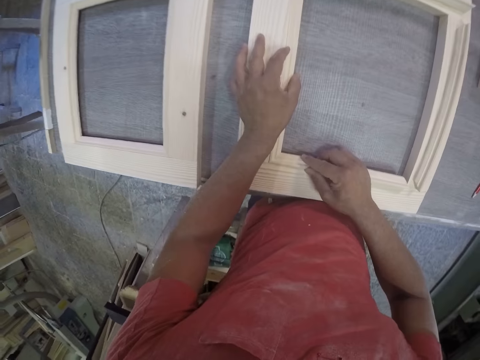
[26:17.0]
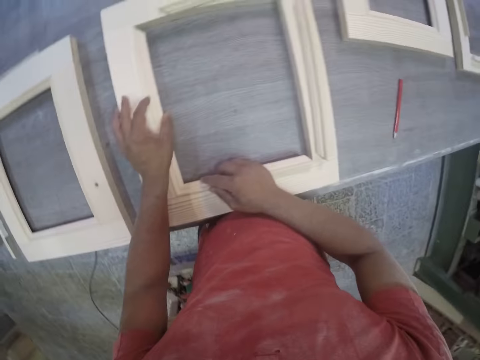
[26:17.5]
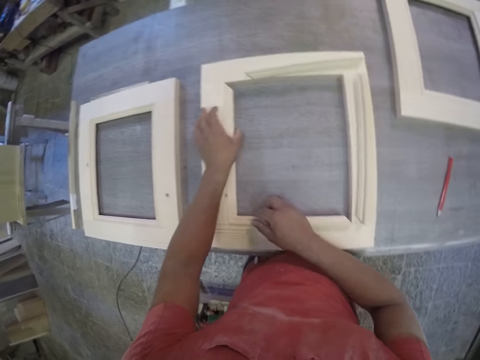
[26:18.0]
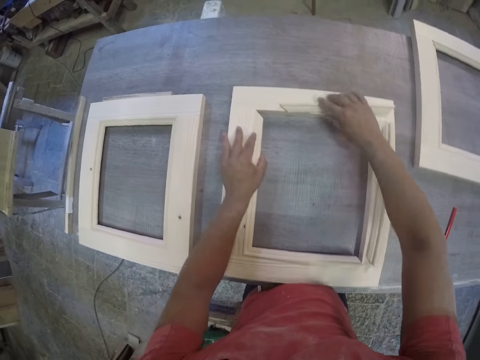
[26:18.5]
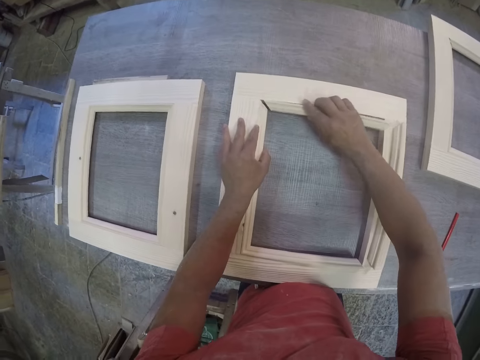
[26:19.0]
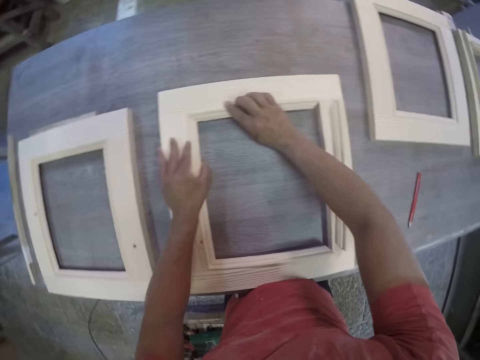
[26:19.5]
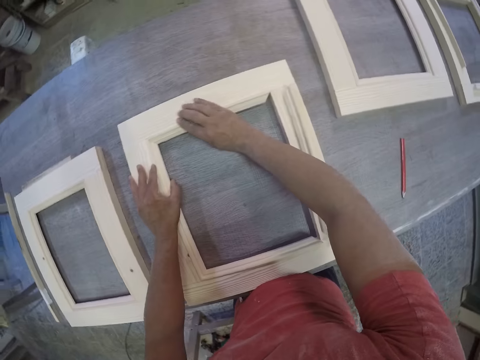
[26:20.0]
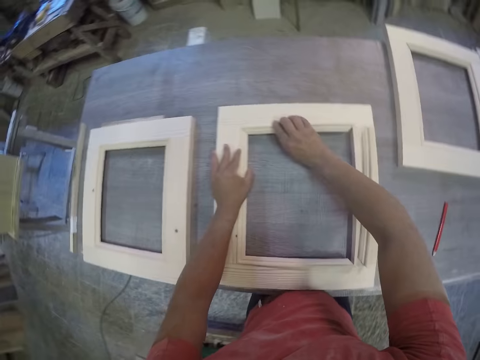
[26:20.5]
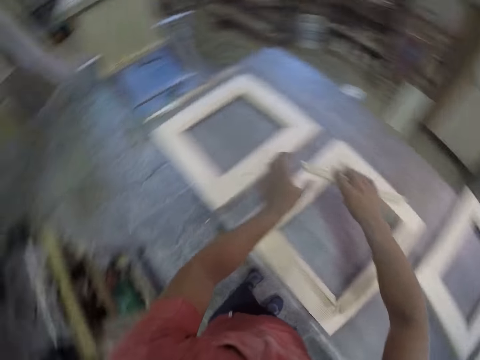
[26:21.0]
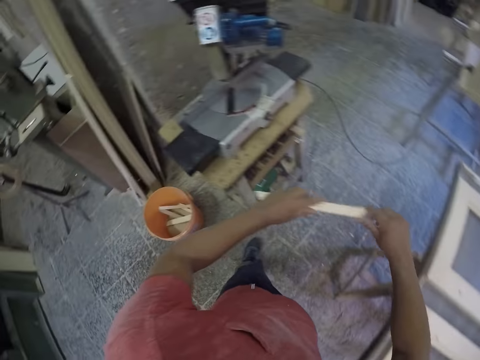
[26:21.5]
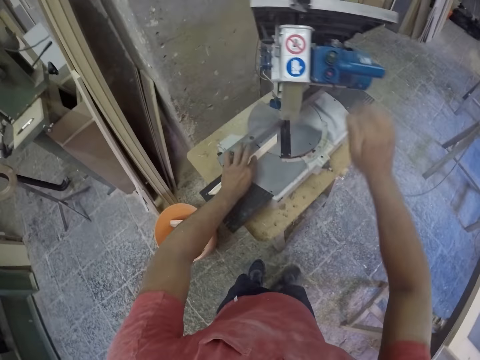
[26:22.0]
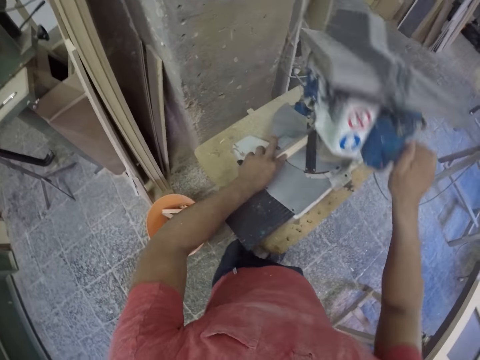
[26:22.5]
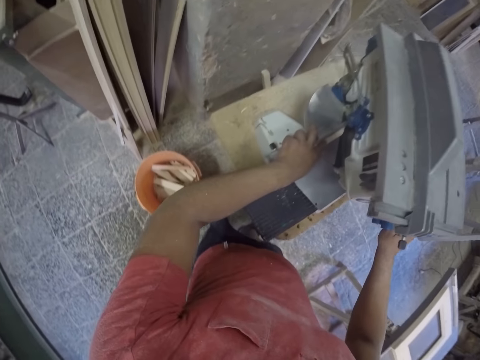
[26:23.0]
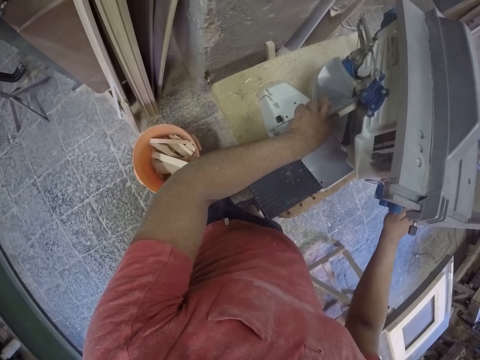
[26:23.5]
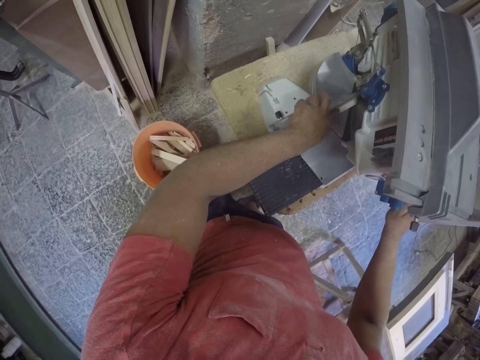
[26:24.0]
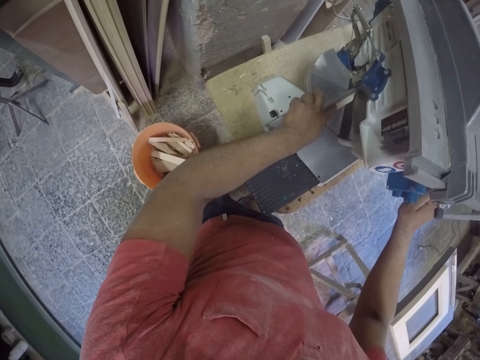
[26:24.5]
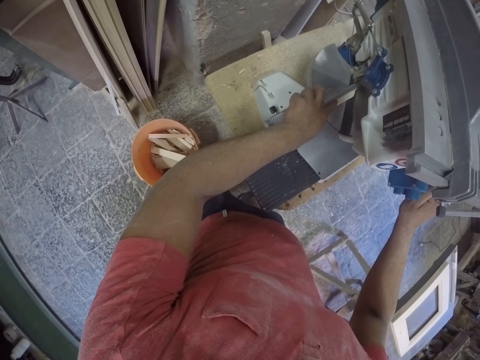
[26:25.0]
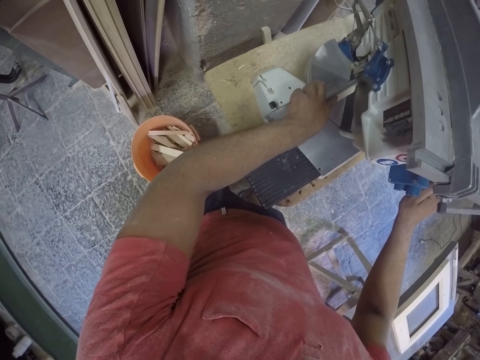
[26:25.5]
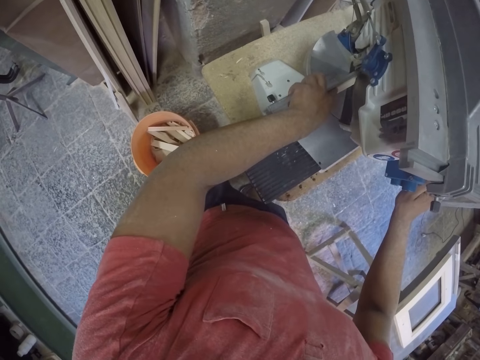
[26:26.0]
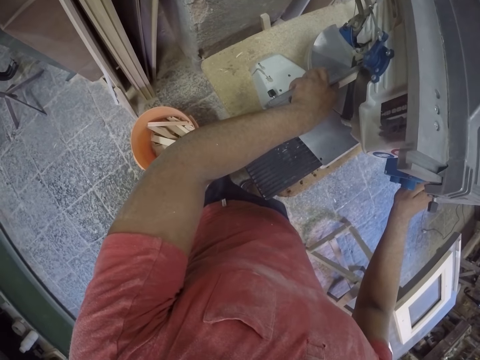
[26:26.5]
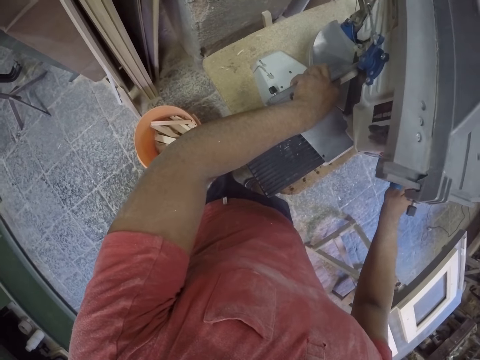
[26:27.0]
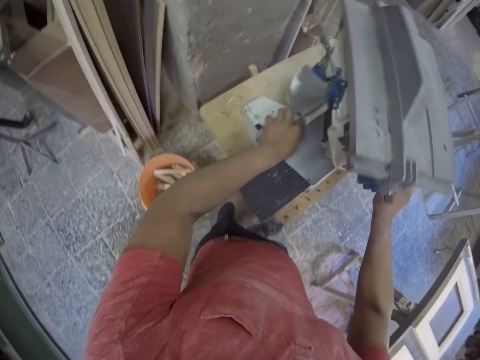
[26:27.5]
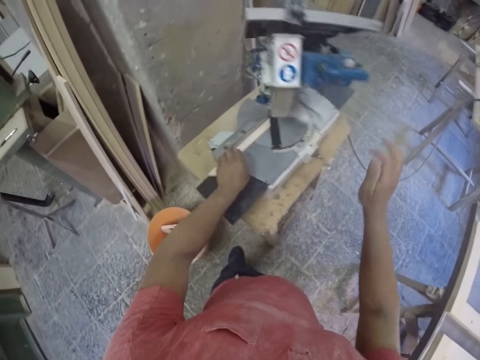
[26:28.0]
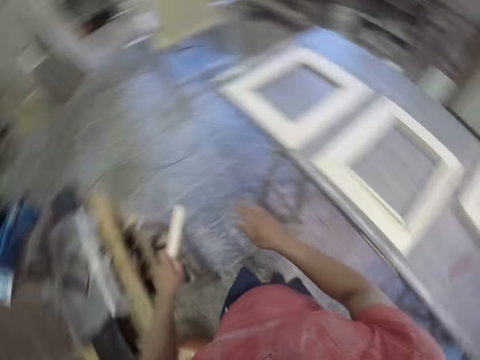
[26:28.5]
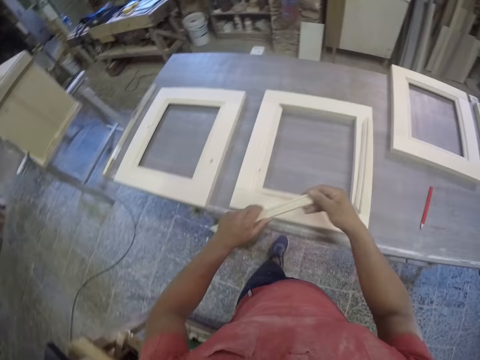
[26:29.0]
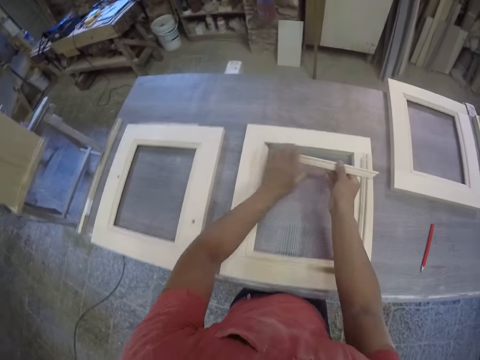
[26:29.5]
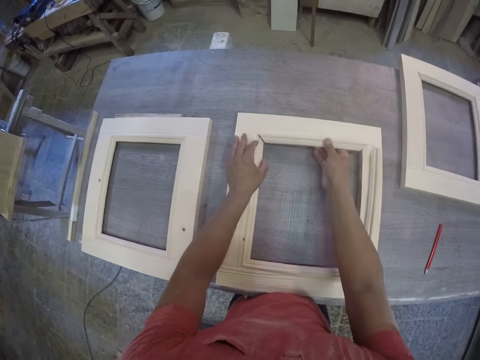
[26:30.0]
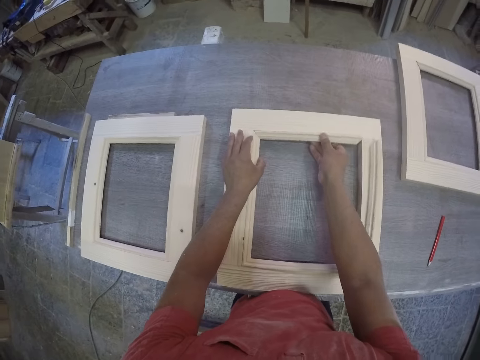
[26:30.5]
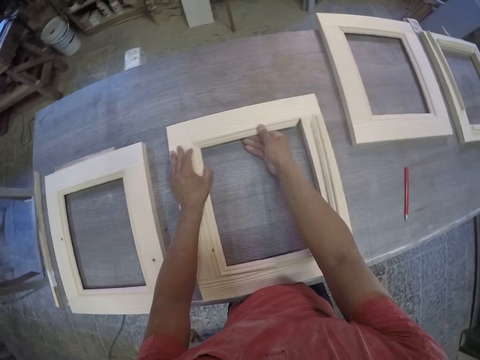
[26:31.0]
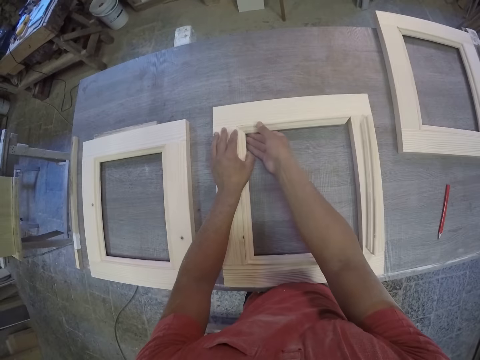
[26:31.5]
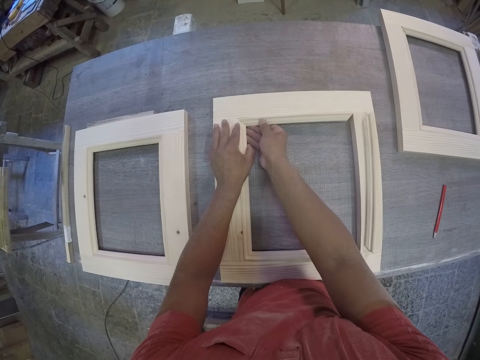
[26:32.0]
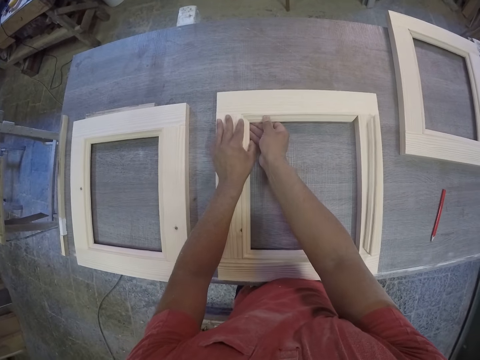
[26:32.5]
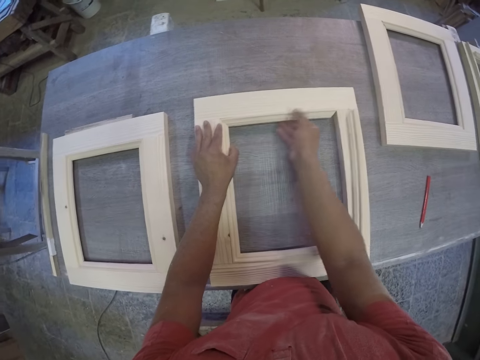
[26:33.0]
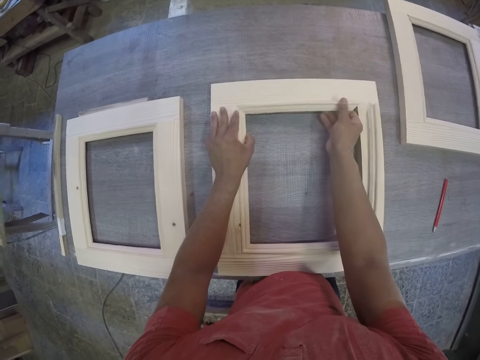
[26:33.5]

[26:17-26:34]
The camera wearer places a piece of wood on the cutting machine. They press the machine, a chop saw, to cut the piece of wood. They fix the piece of wood to the frame.

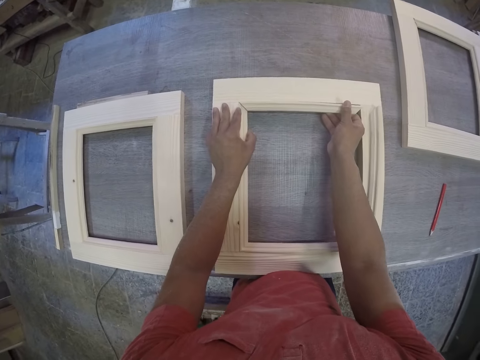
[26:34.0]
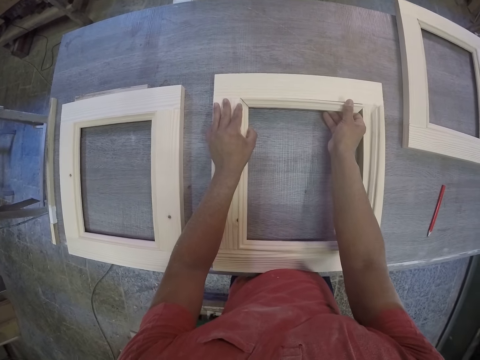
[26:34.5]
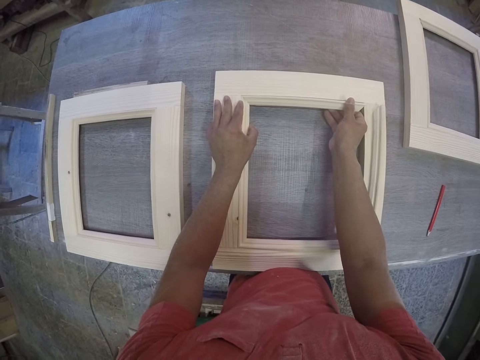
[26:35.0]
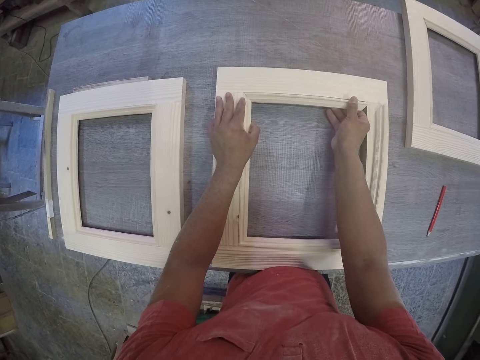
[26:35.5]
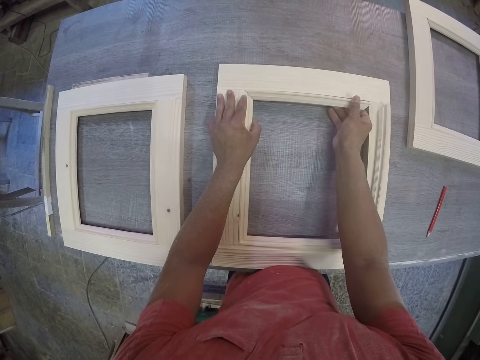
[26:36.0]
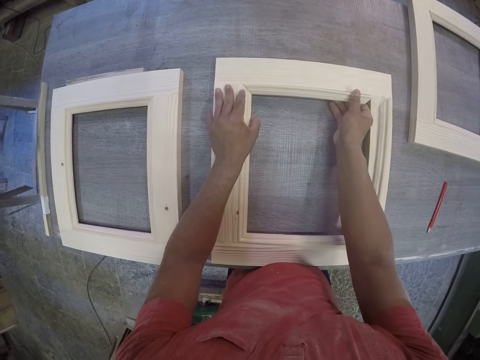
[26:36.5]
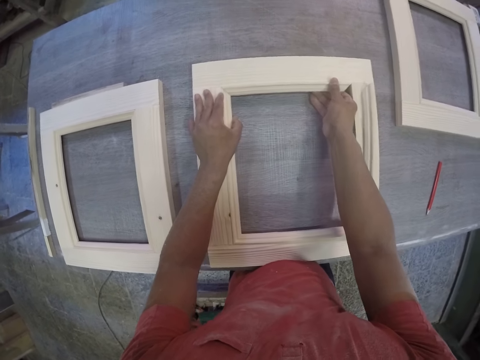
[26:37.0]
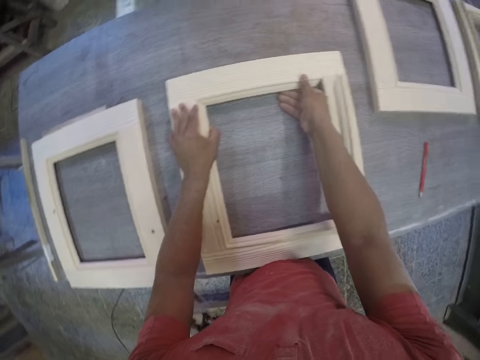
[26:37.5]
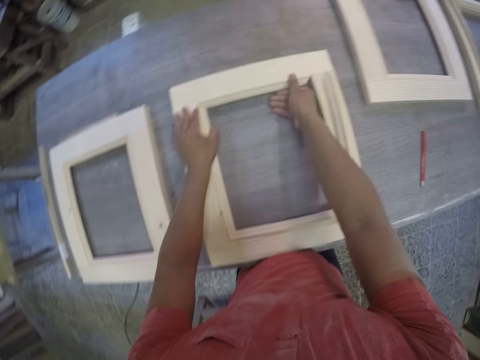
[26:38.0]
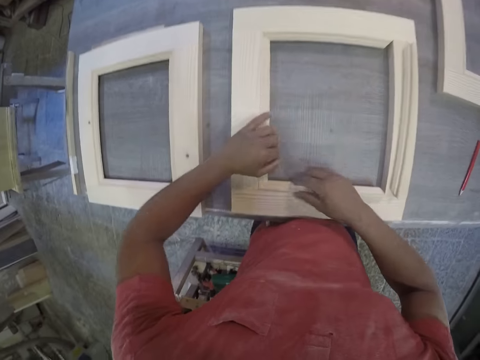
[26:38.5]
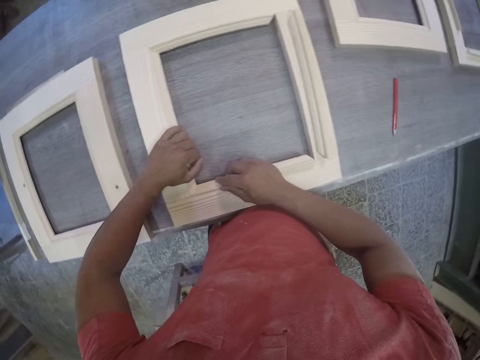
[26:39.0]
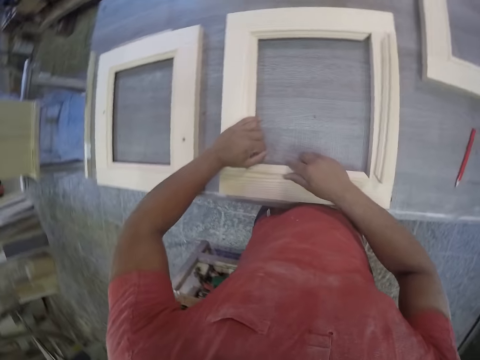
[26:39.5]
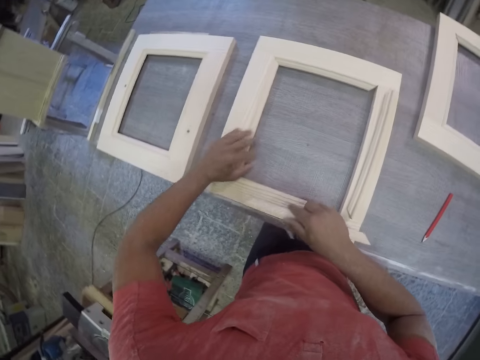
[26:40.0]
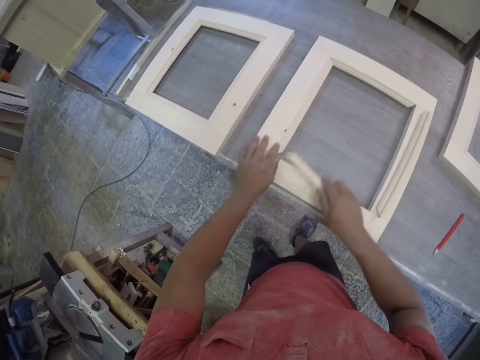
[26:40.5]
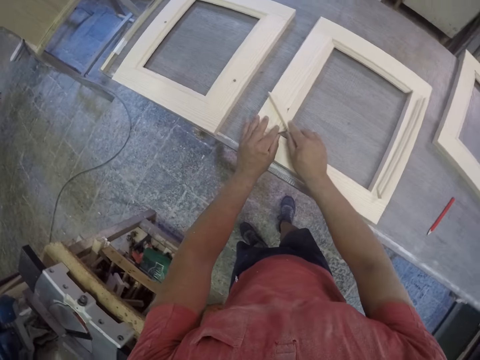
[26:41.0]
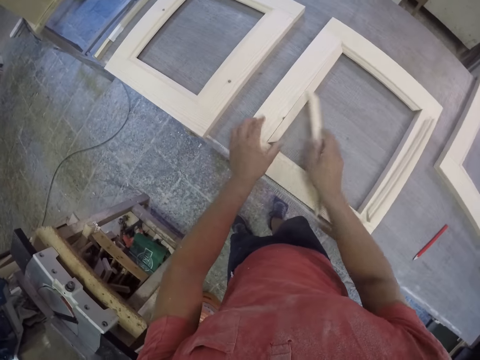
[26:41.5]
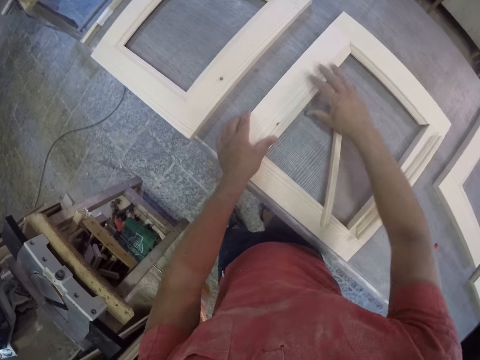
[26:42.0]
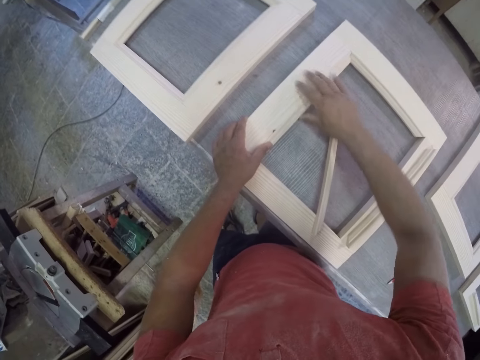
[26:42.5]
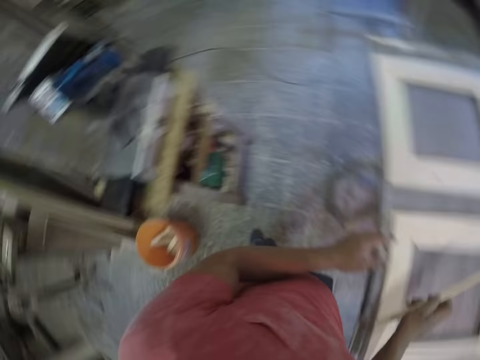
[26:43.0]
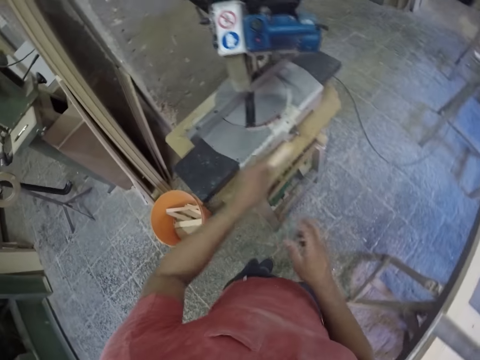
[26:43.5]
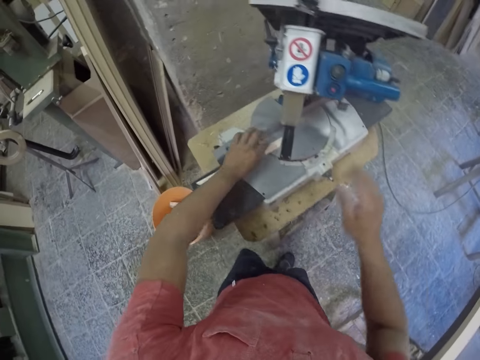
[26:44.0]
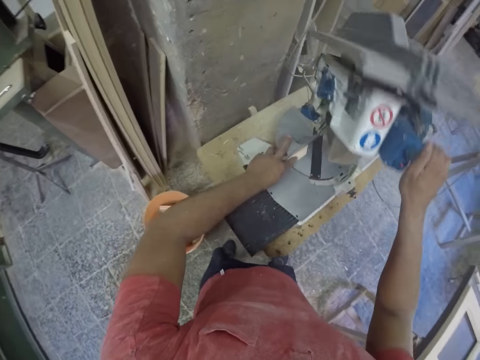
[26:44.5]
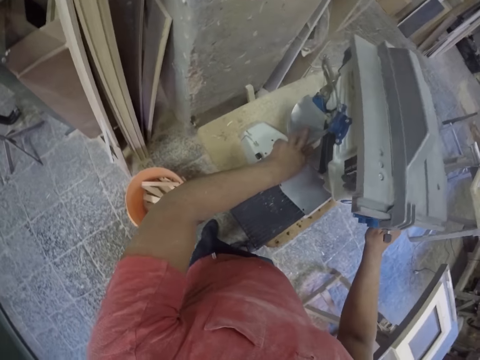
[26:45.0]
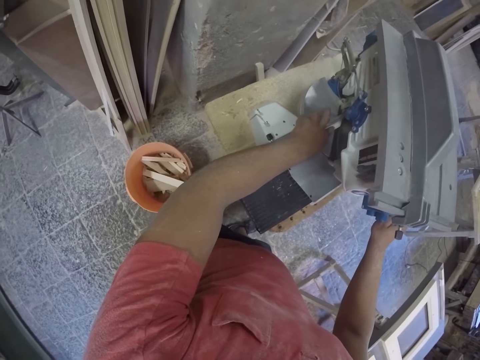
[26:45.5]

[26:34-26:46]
The camera wearer places a piece of wood on the cutting machine. They press the machine to cut the piece of wood.
